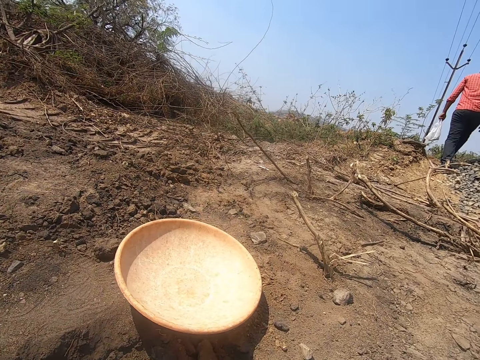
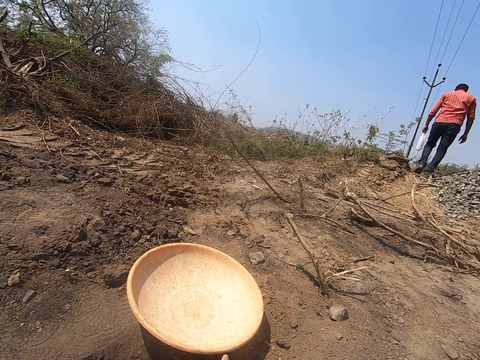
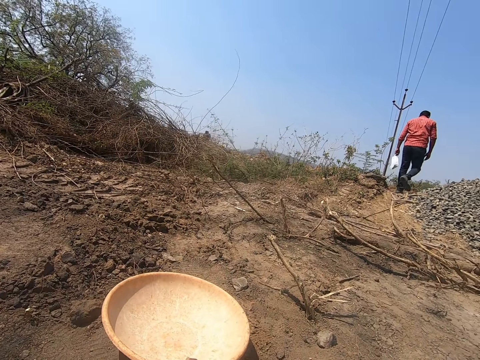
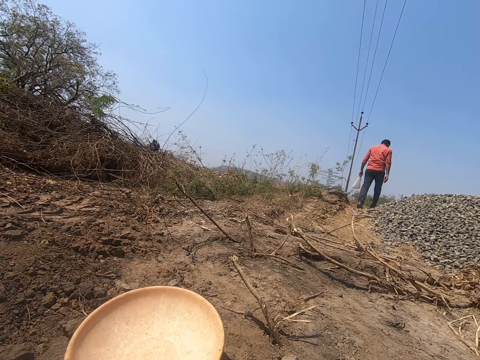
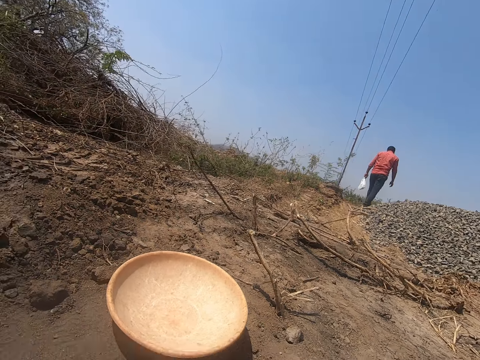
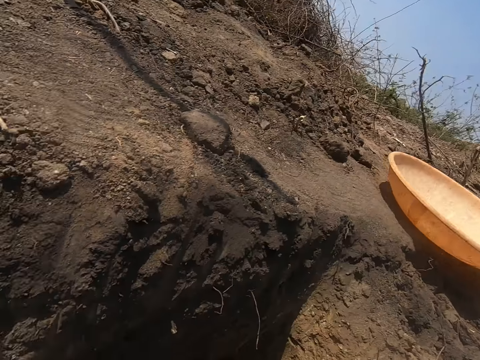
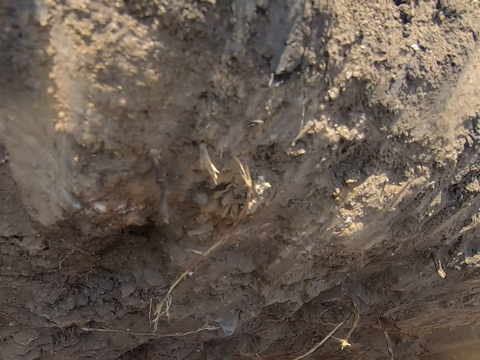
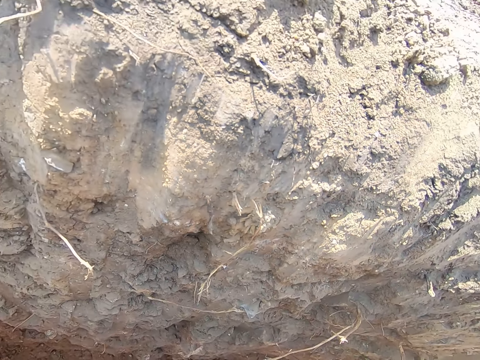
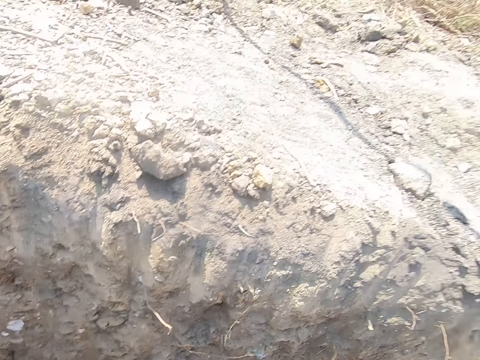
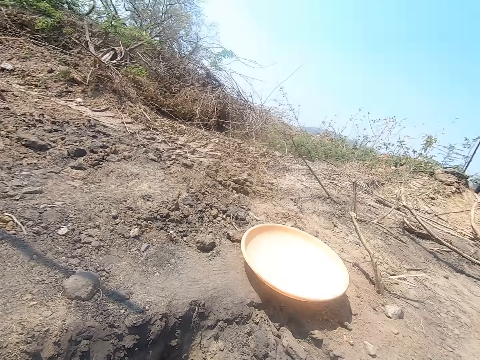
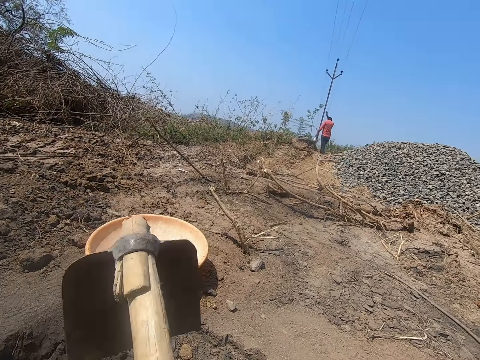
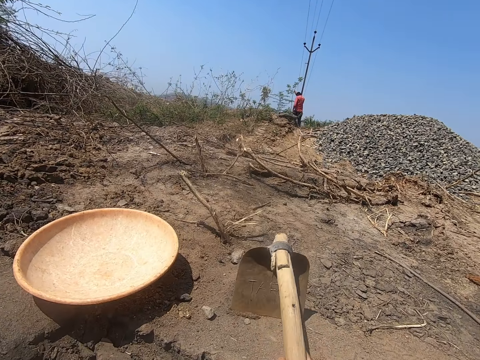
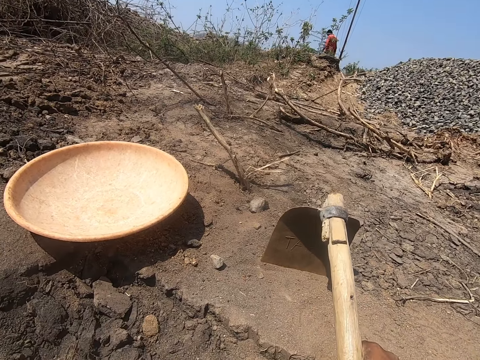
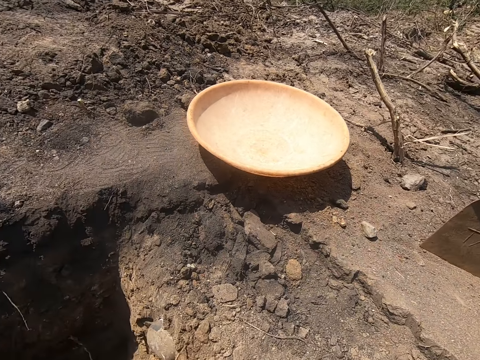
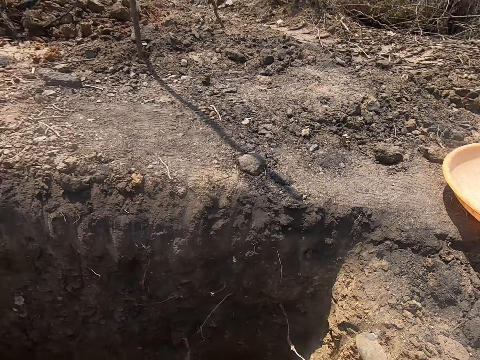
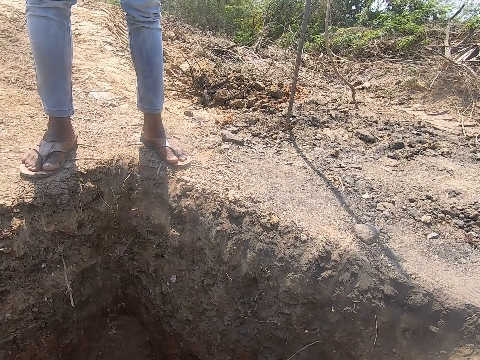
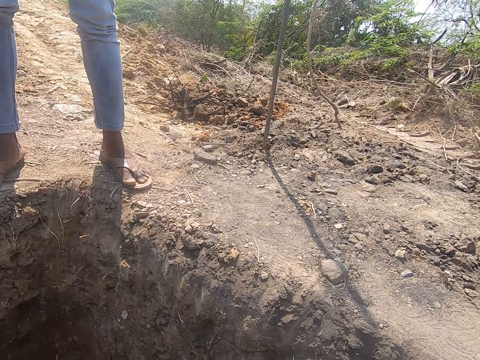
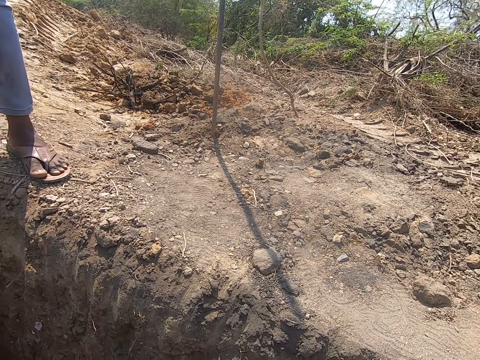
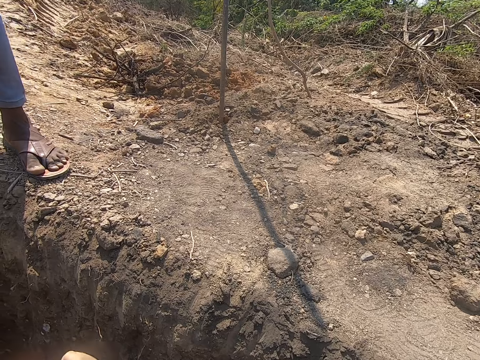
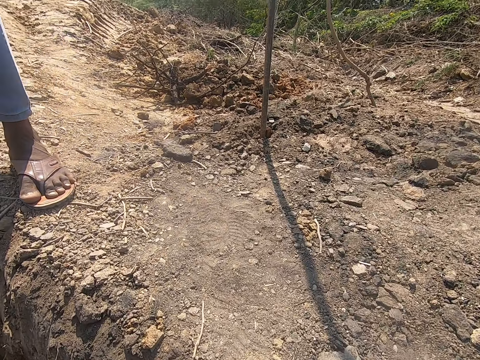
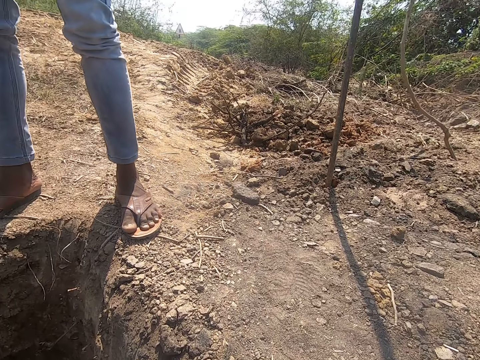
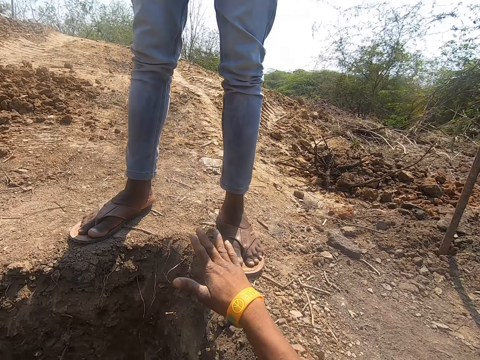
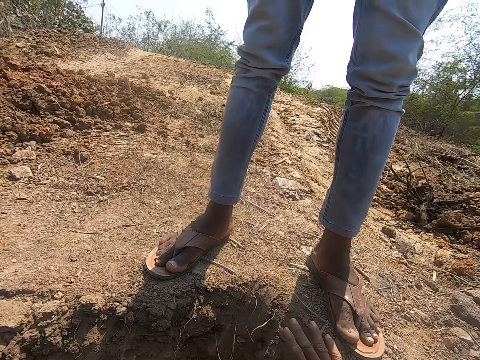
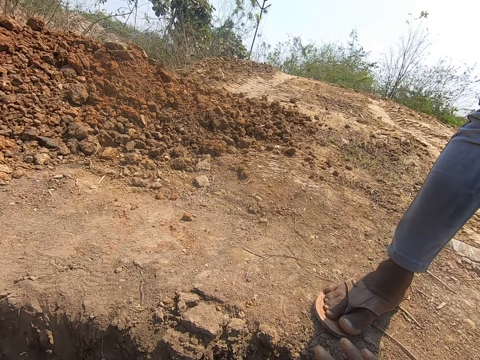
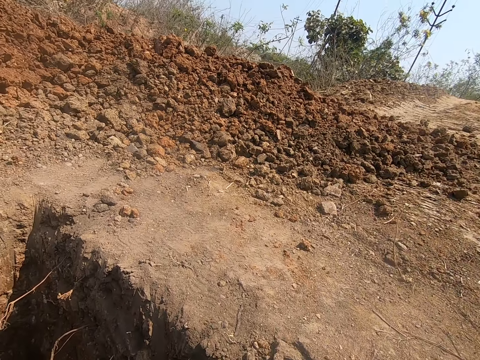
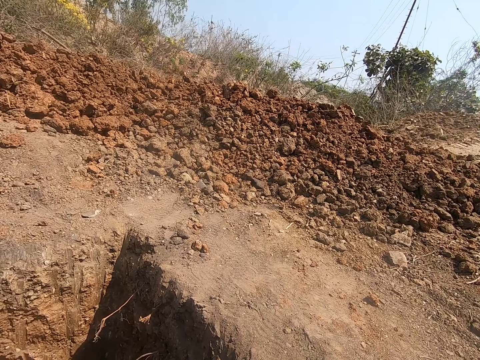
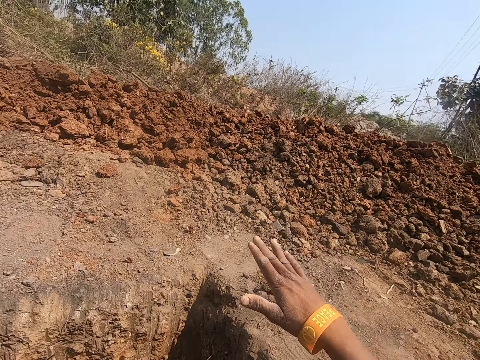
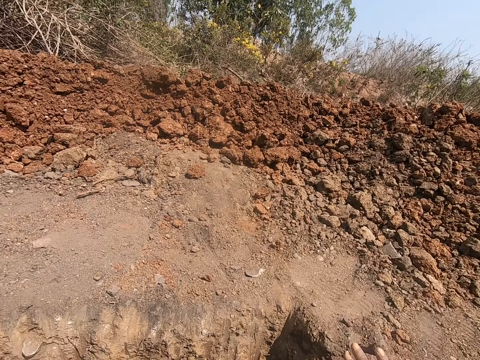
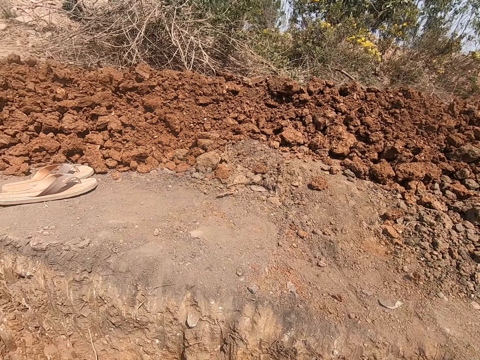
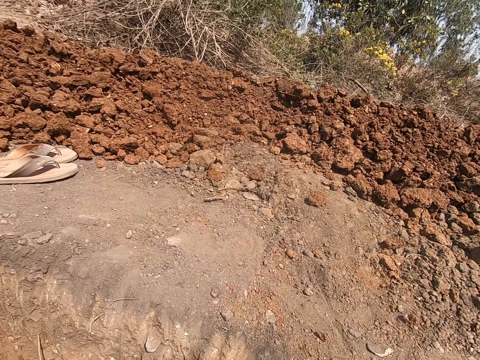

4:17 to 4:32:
The camera wearer moves the bowl on the ground with his right hand. He drops the hoe on the ground with his right hand. He looks around. He places his right hand on the ground. He does so repeatedly.

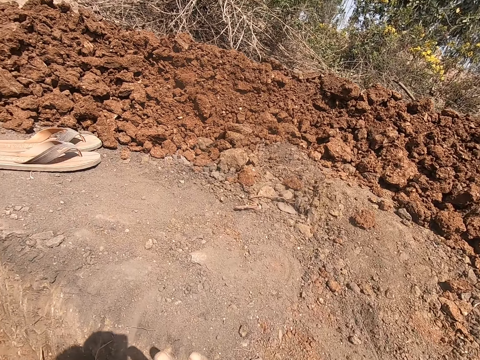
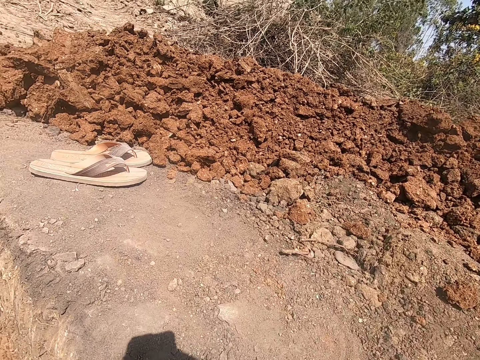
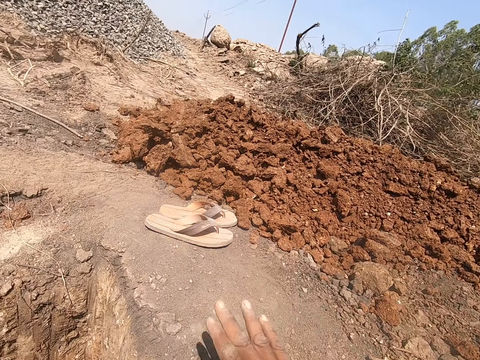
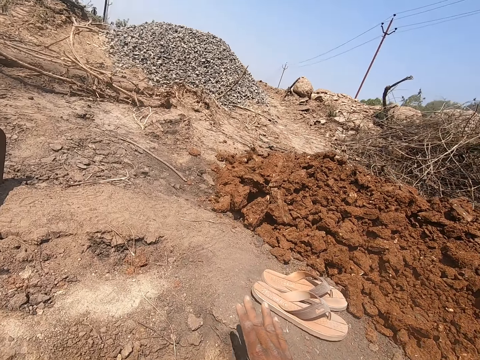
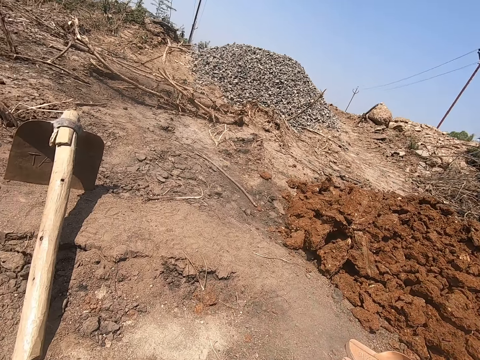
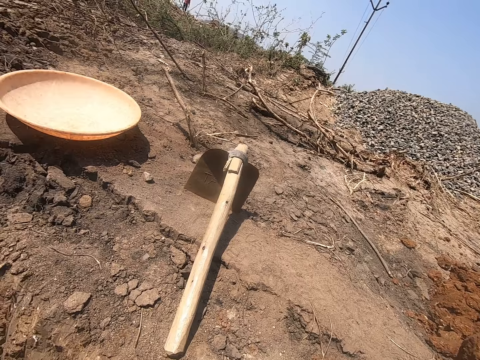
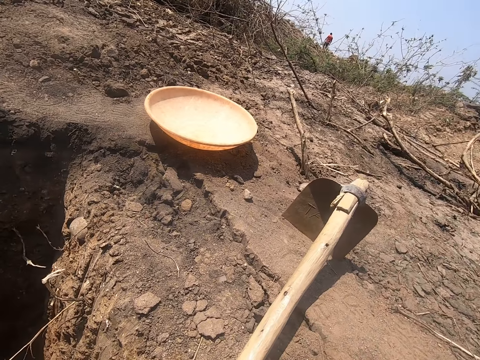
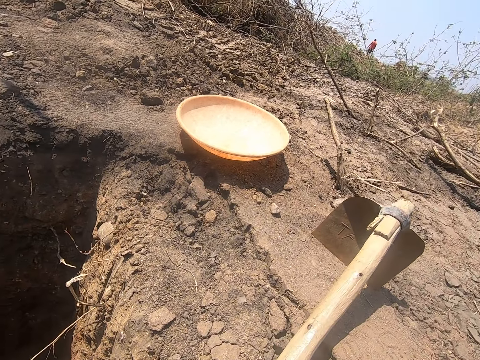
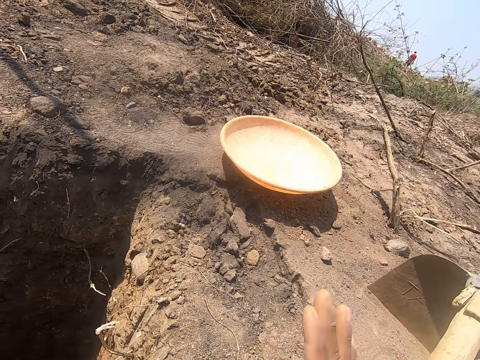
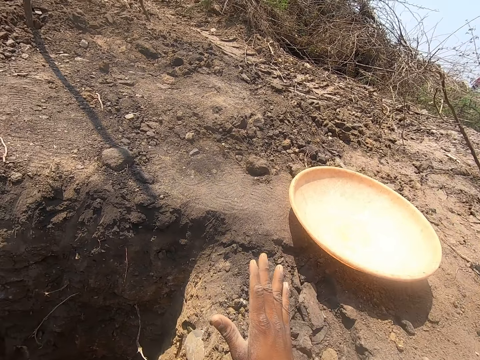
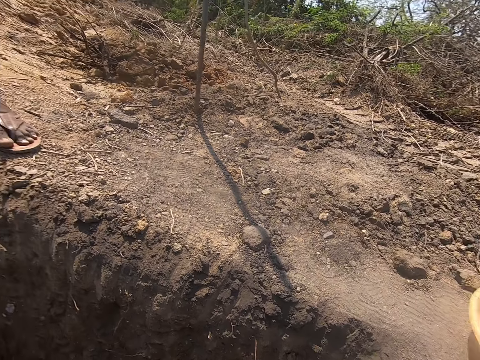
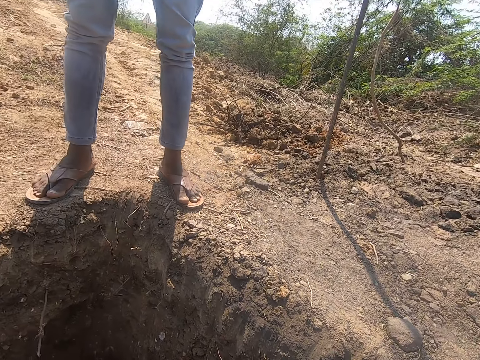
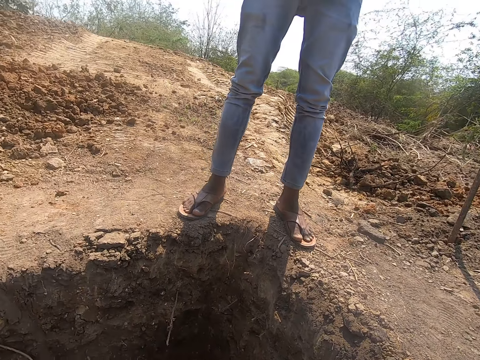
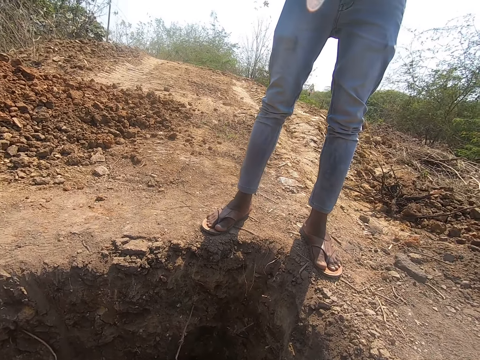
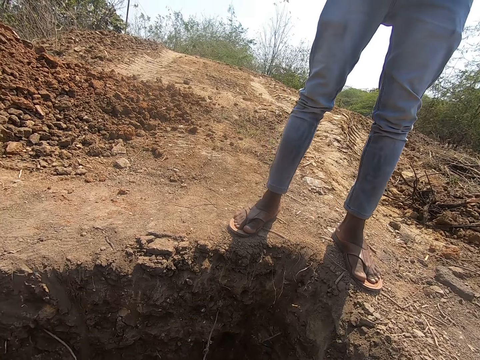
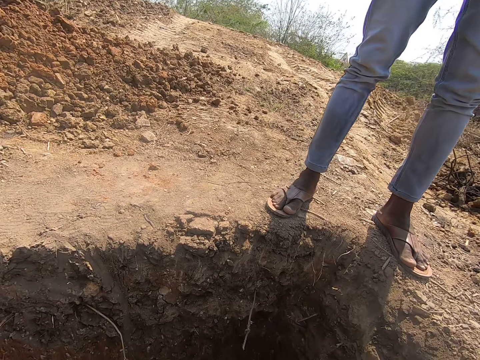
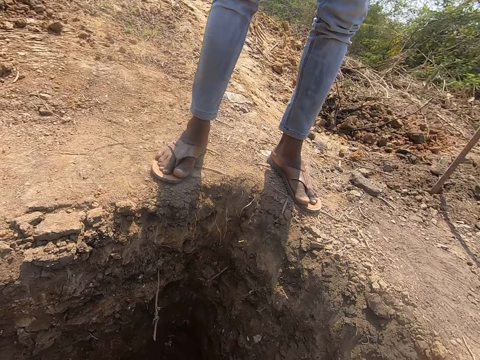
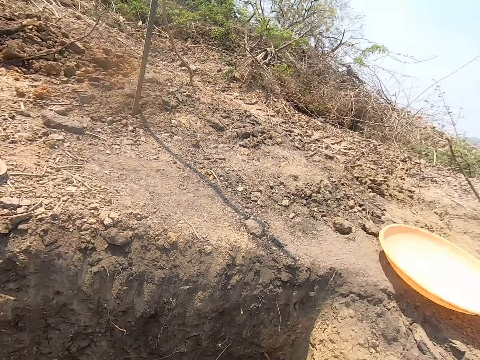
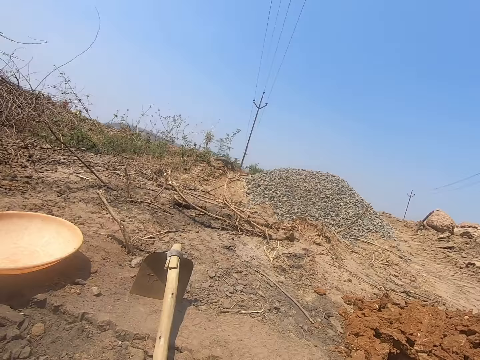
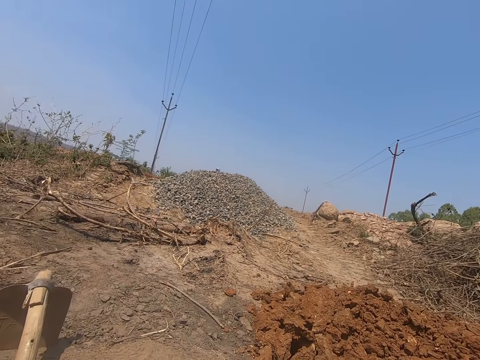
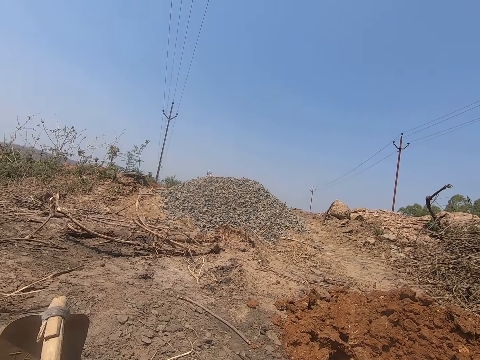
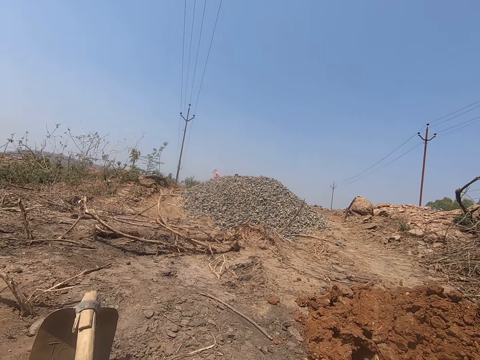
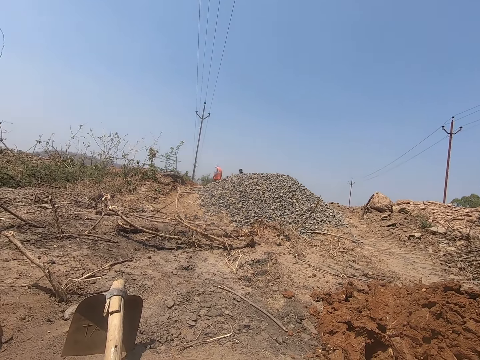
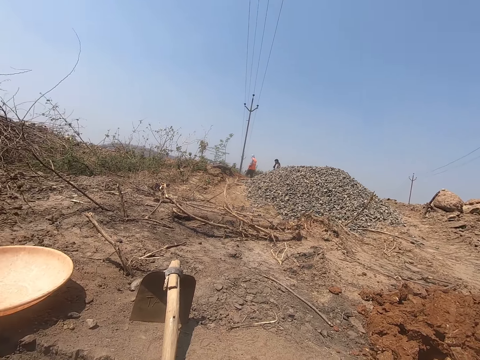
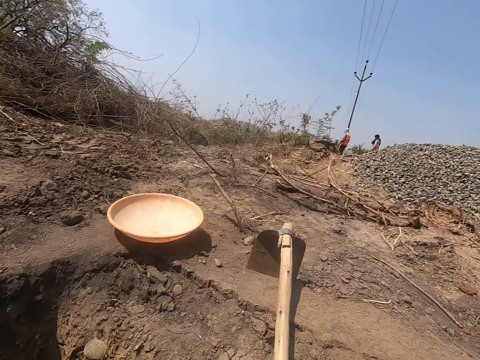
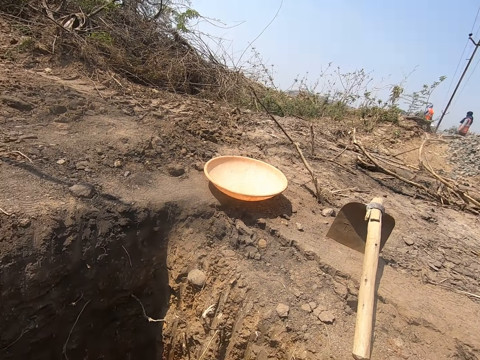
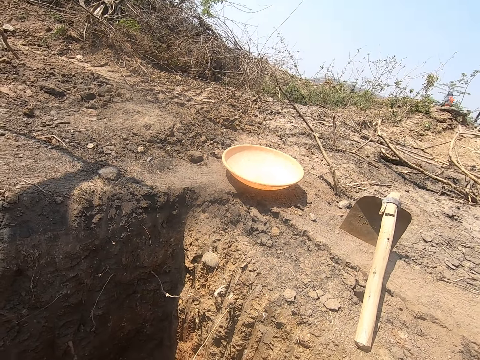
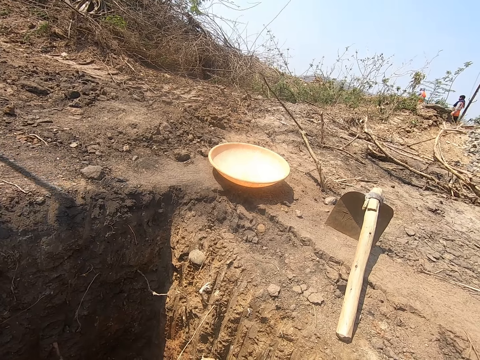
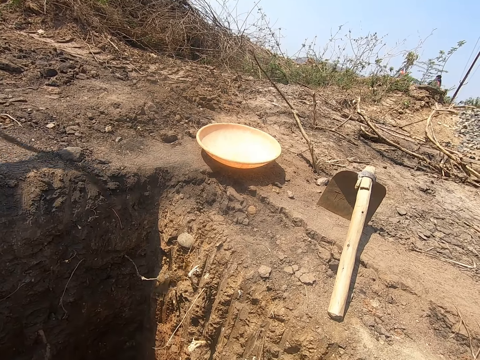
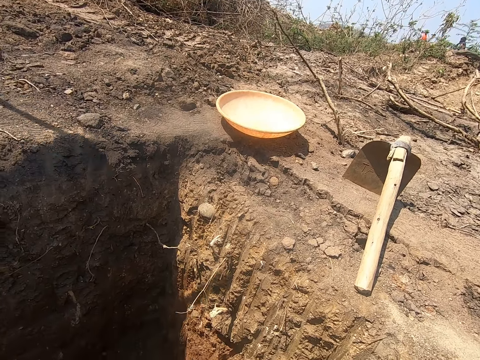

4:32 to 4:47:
The camera wearer looks around. He places his right hand on the ground. He places his right hand on the ground again. He gesticulates with his left hand. He looks around.
